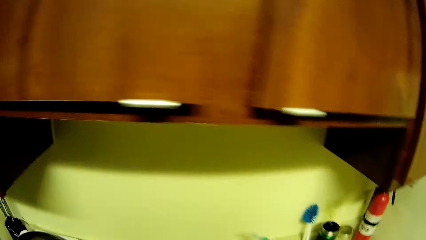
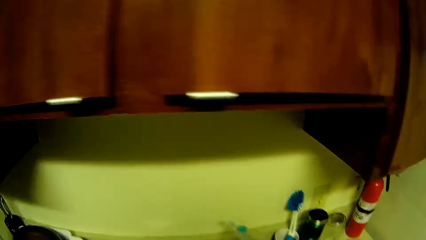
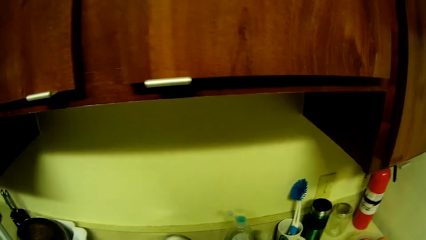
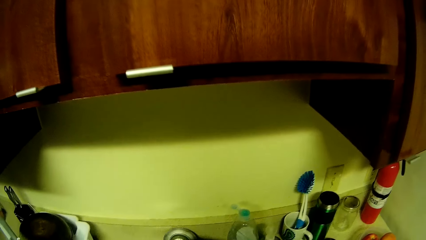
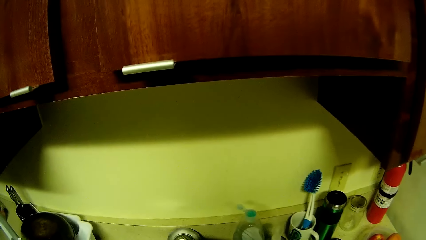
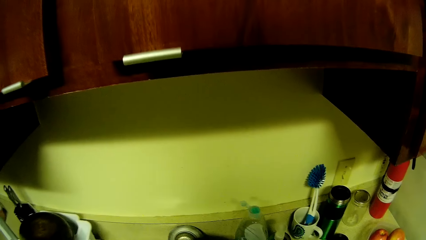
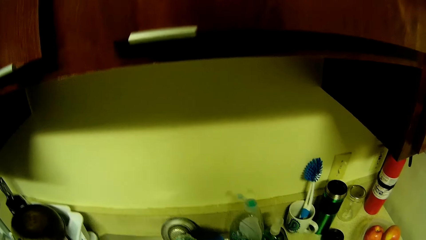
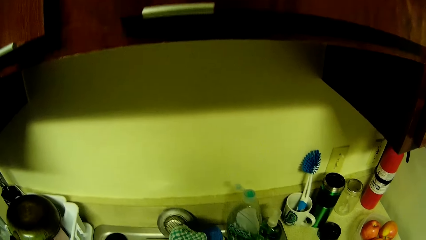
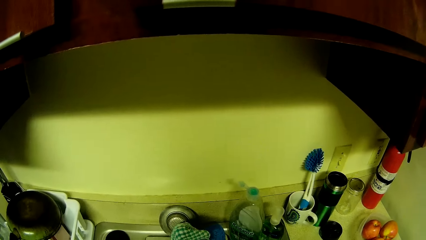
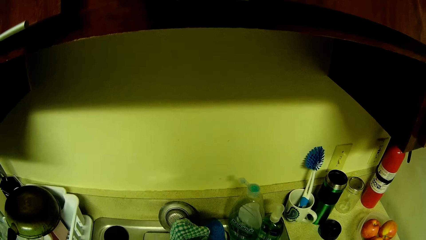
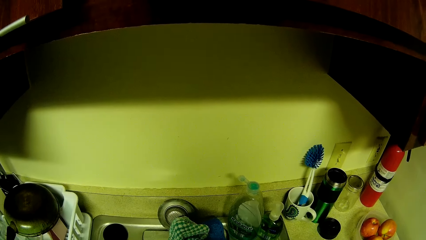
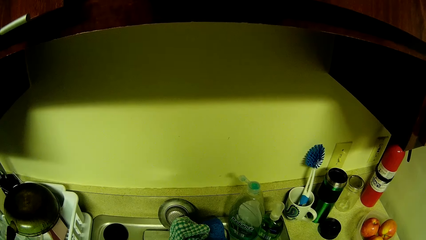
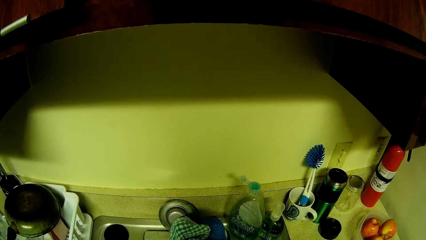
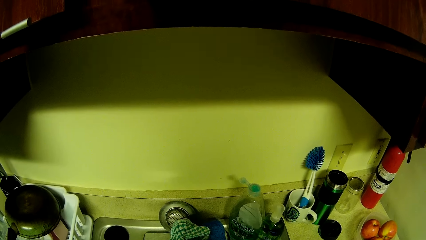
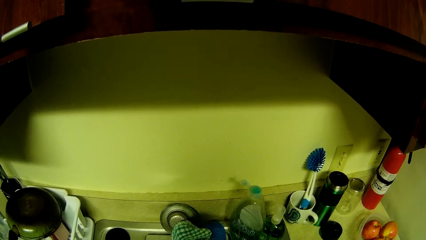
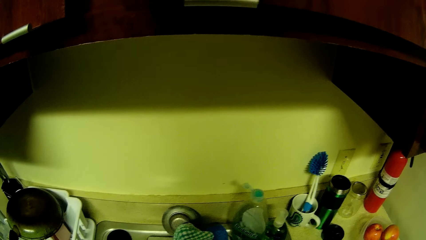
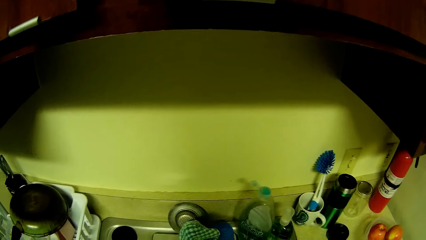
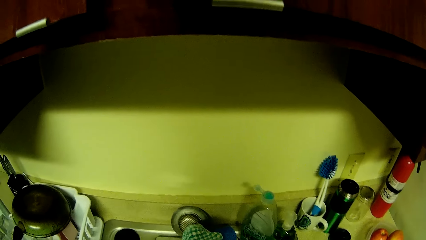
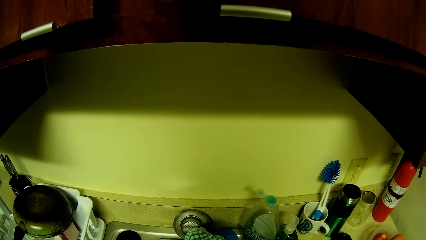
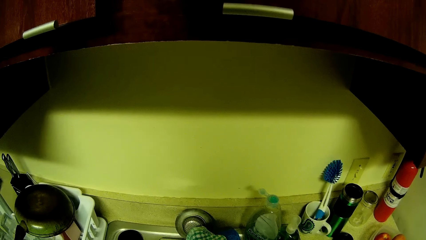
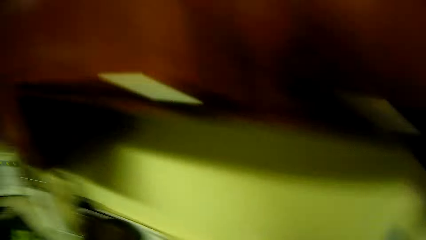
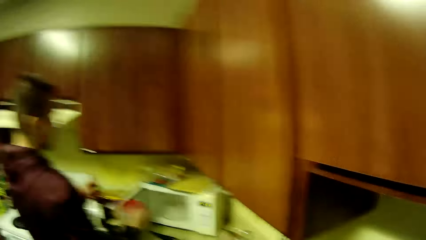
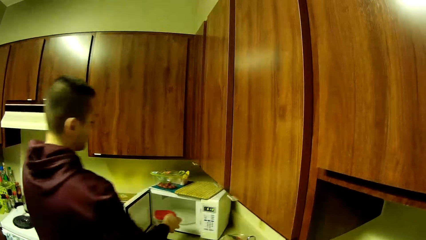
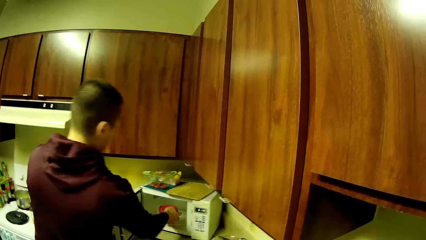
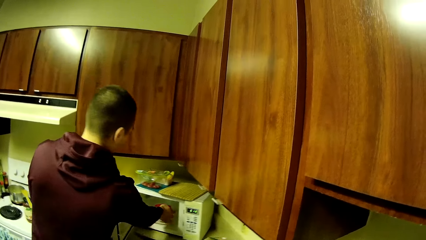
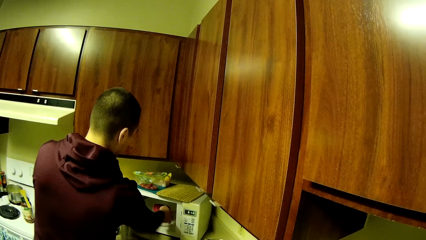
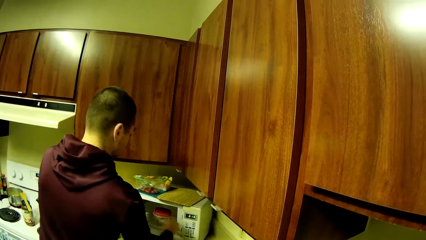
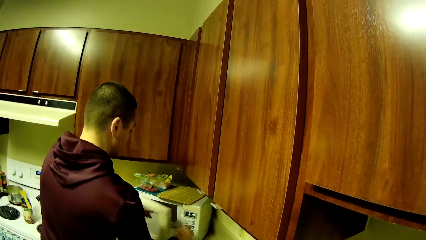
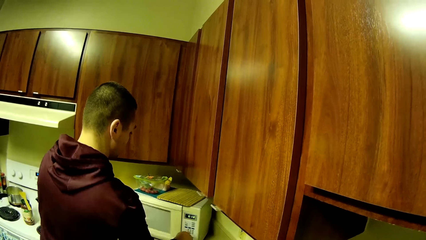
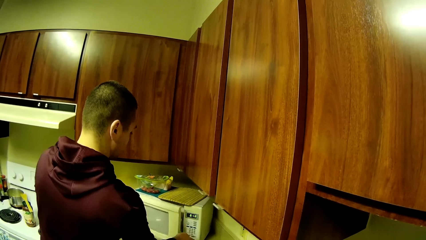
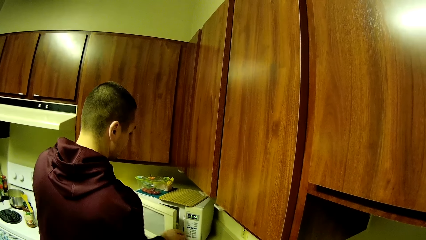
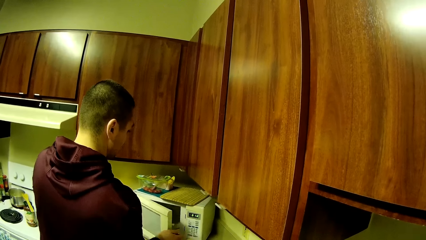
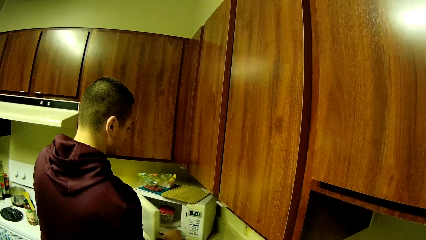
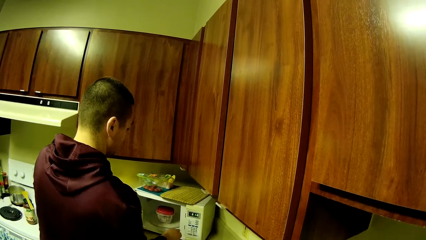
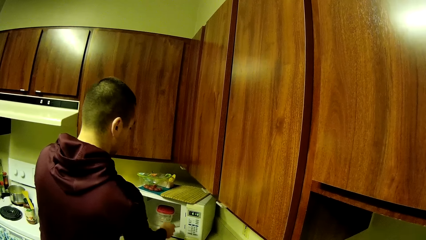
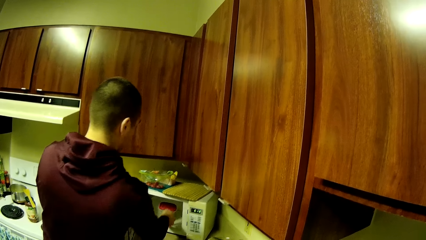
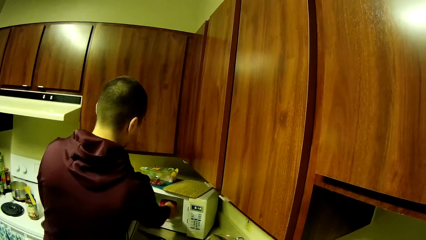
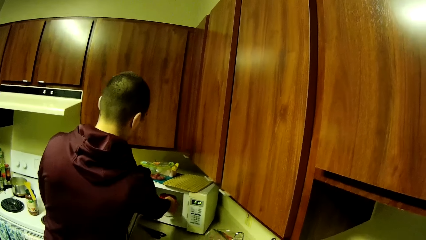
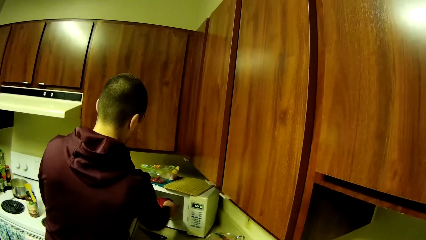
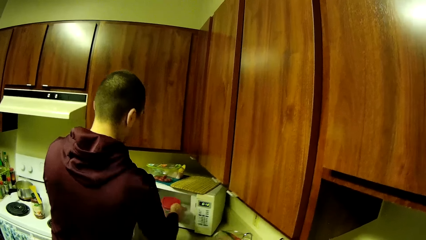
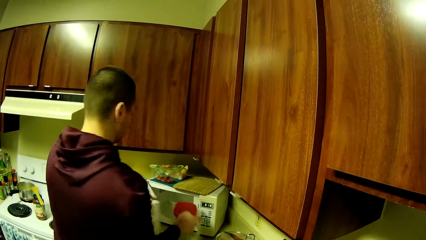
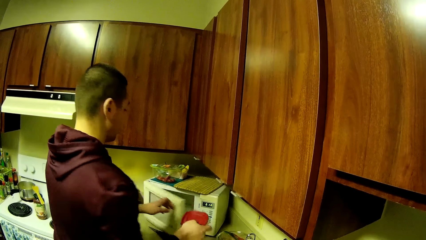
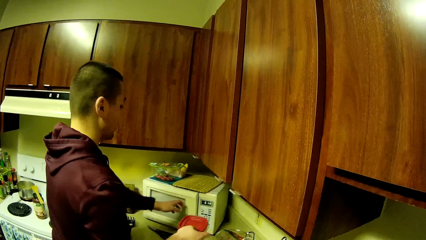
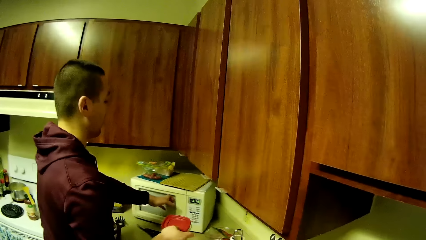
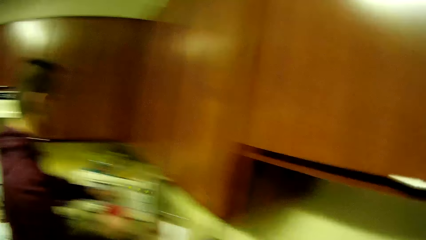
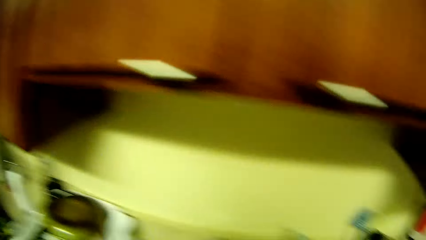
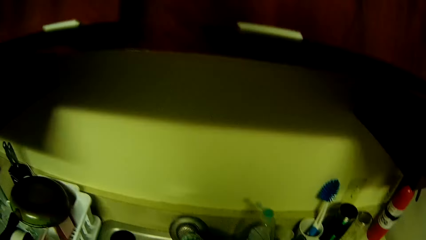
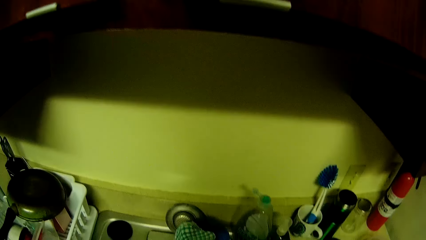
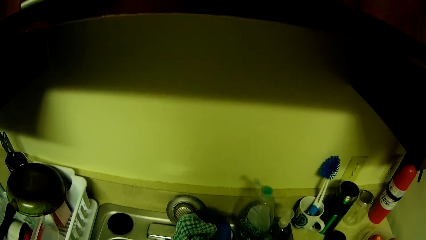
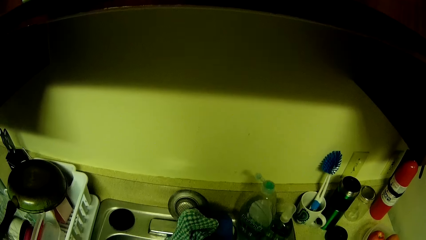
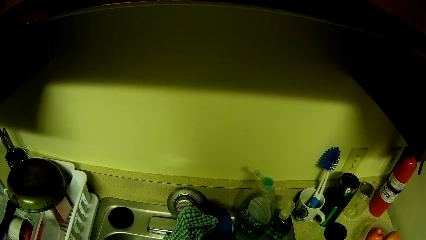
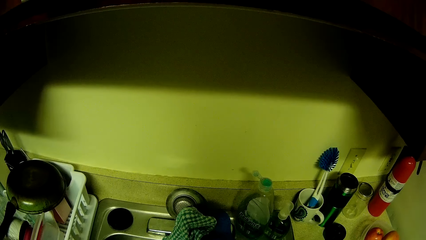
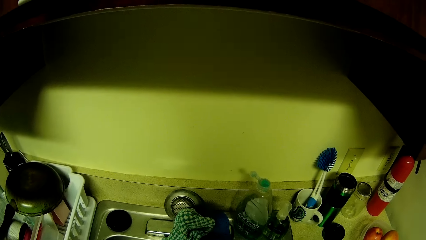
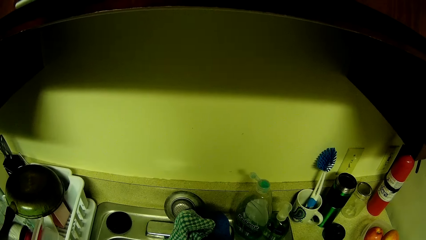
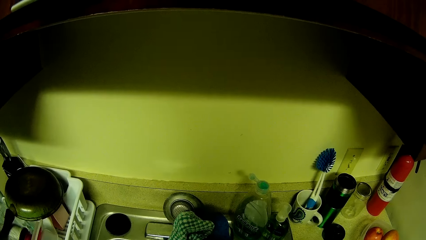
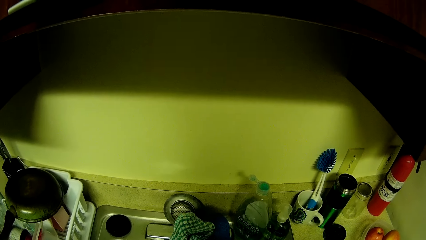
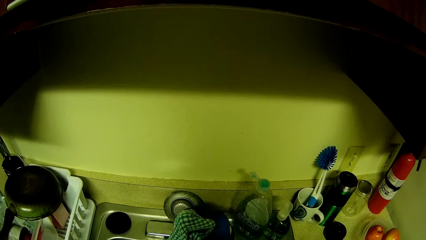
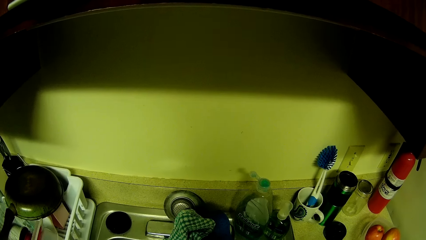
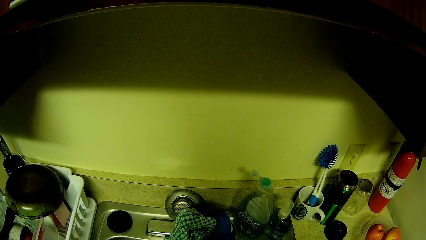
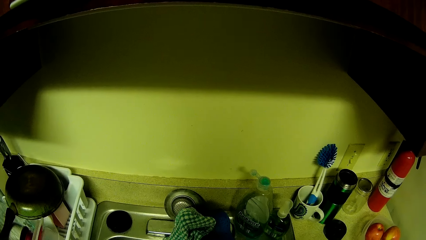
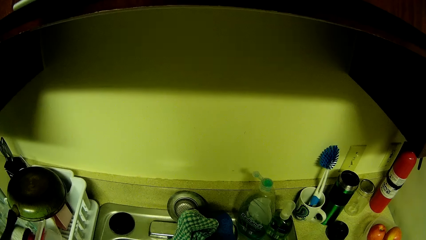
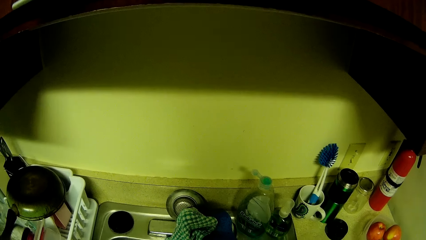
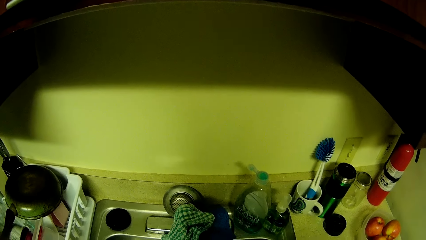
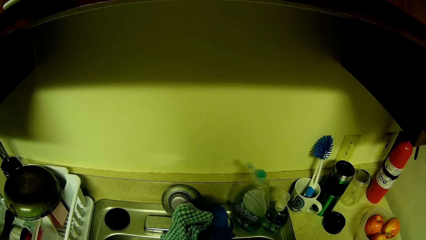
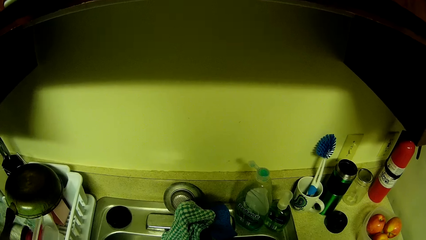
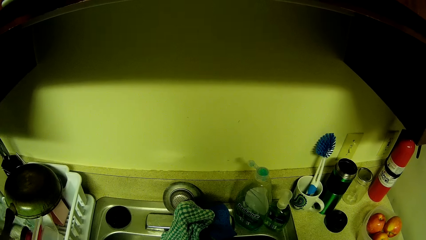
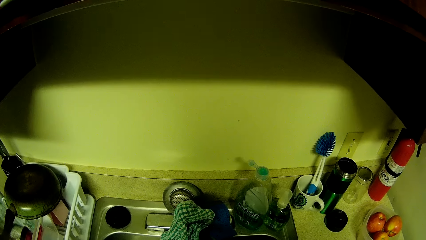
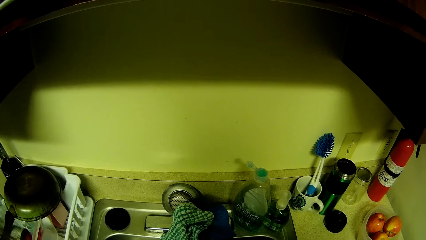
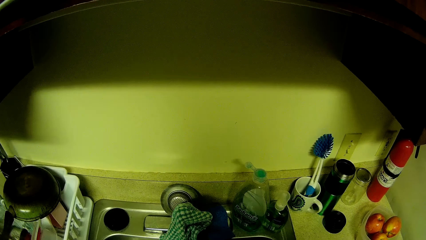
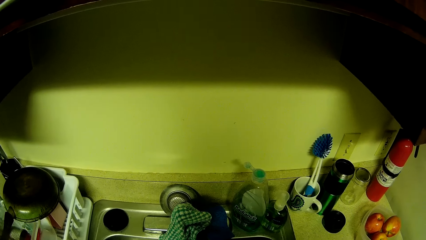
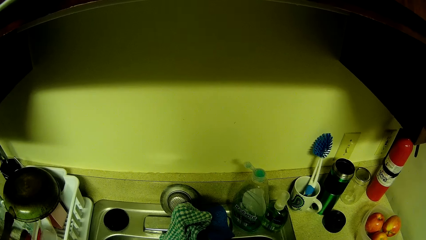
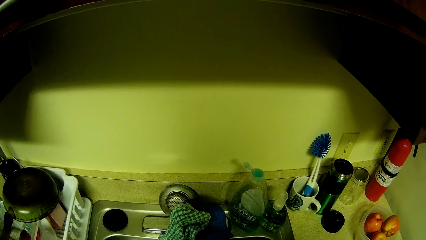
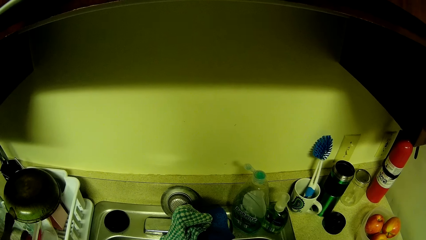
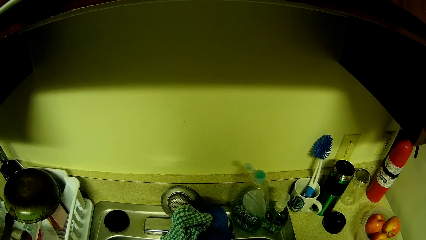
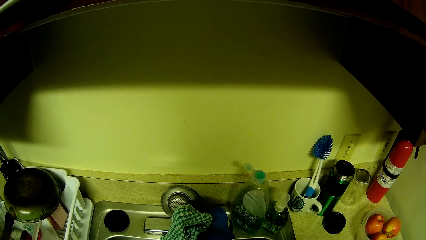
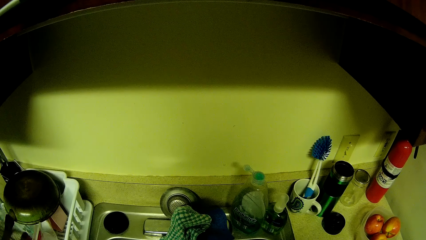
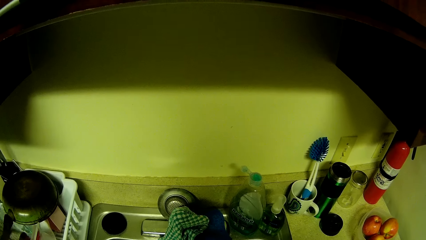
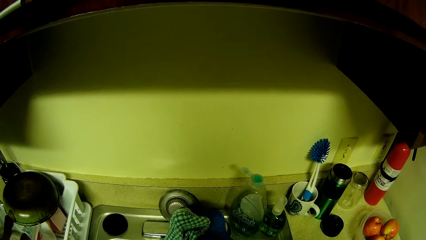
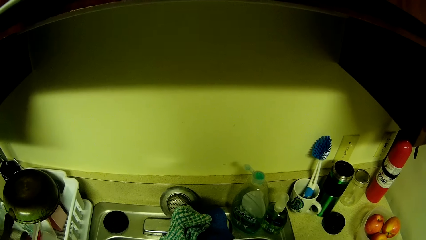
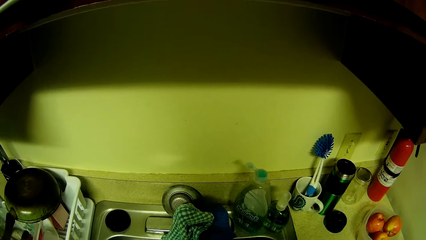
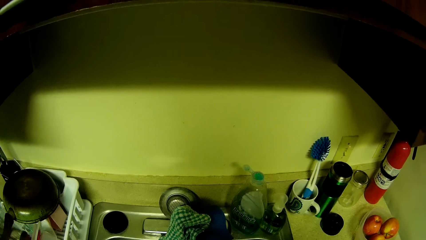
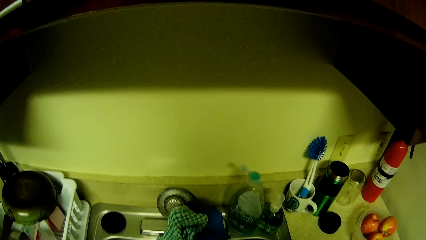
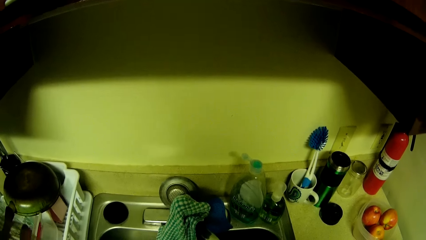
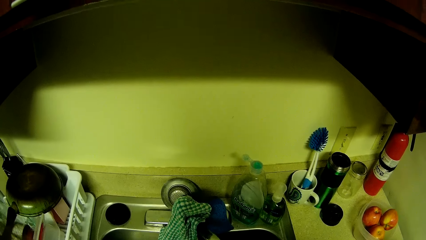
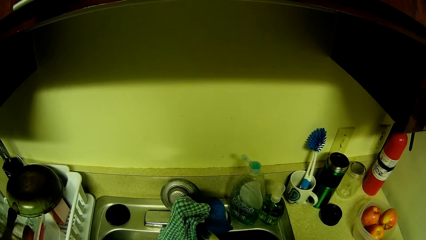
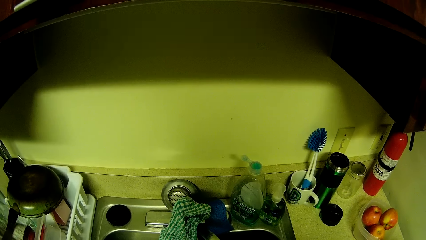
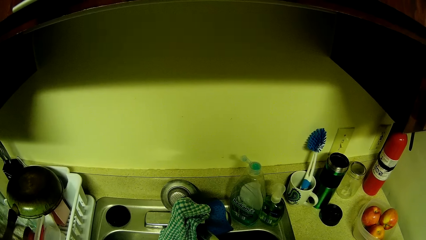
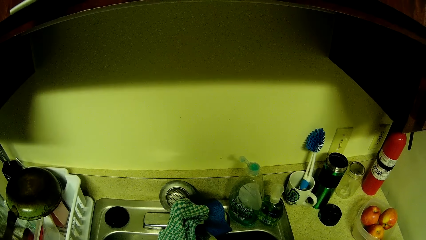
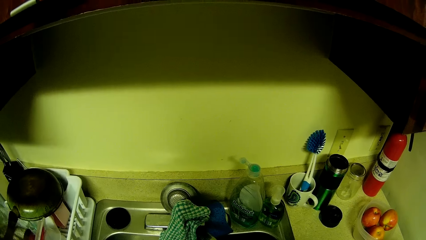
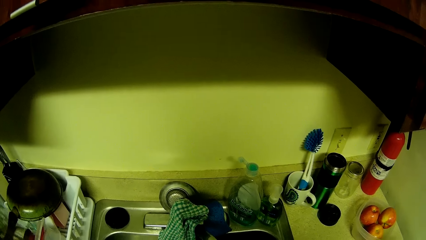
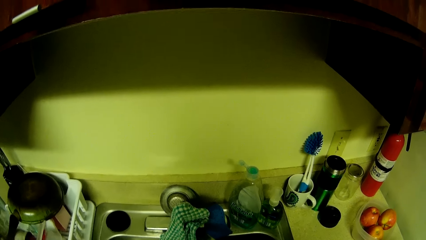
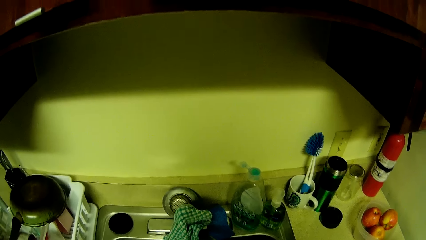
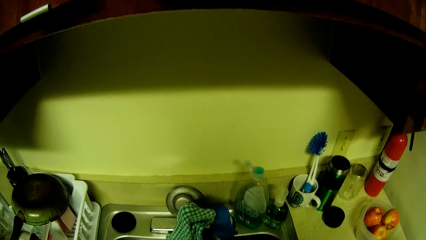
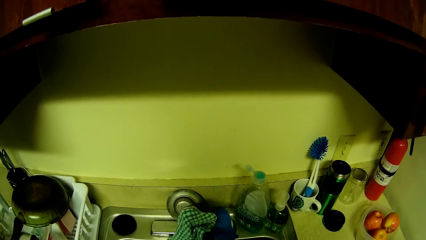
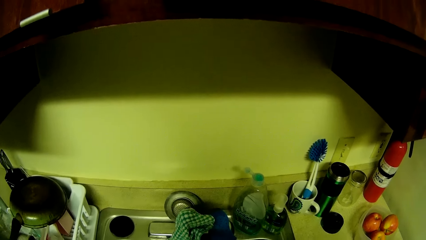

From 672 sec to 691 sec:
A man puts the container in the microwave with his right hand. The man takes out the container from the microwave. The man shuts the microwave door with his left hand. The camera wearer washes the fruit in the basin with both hands.
